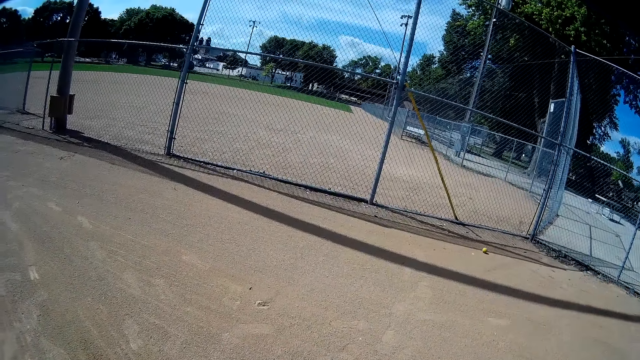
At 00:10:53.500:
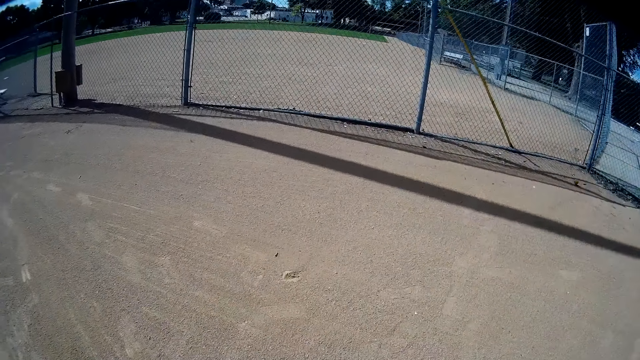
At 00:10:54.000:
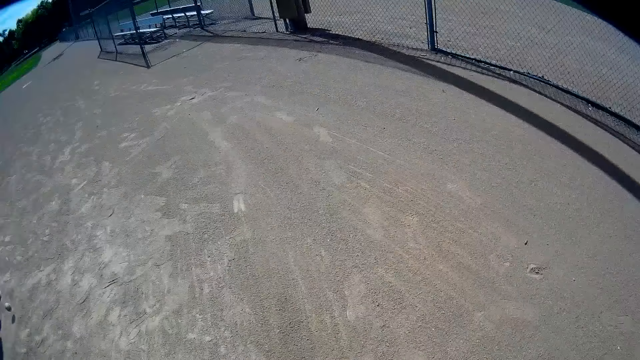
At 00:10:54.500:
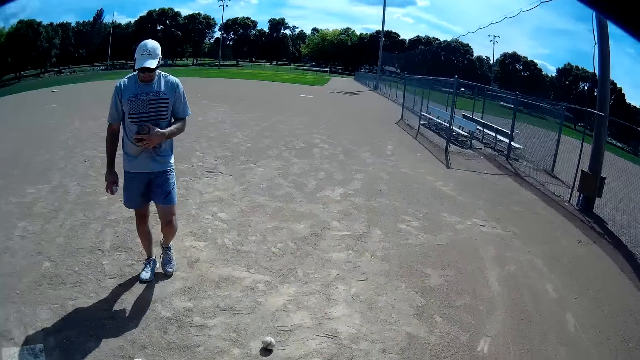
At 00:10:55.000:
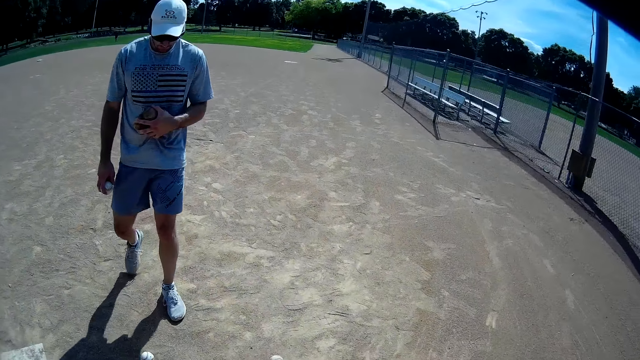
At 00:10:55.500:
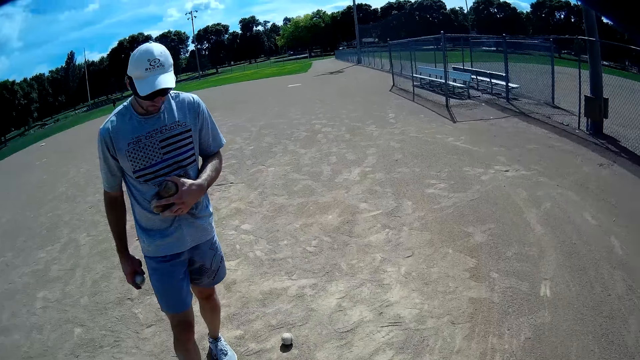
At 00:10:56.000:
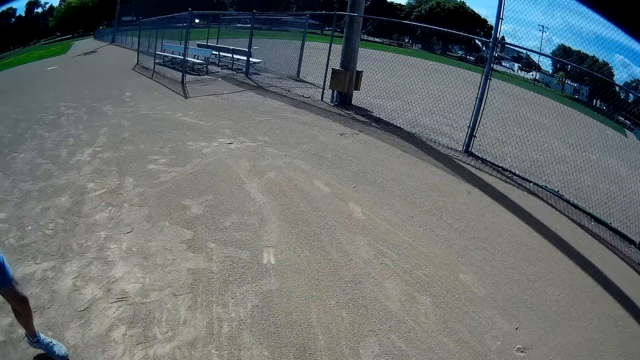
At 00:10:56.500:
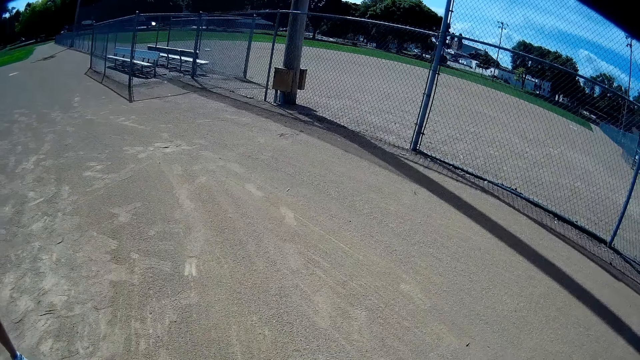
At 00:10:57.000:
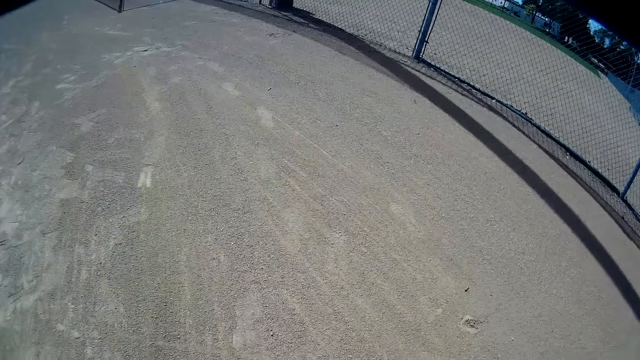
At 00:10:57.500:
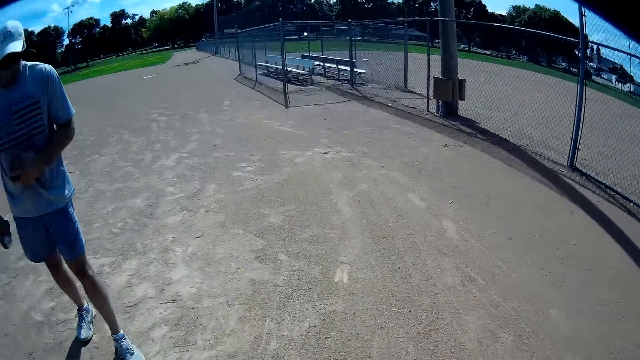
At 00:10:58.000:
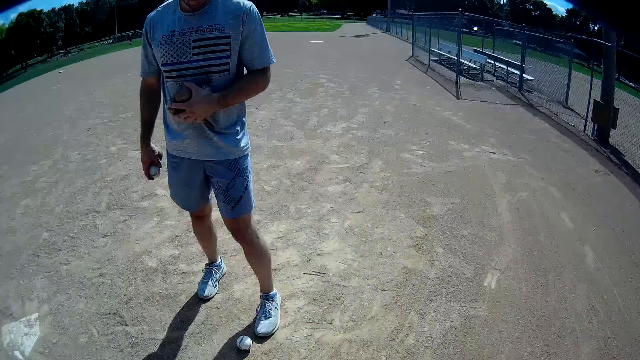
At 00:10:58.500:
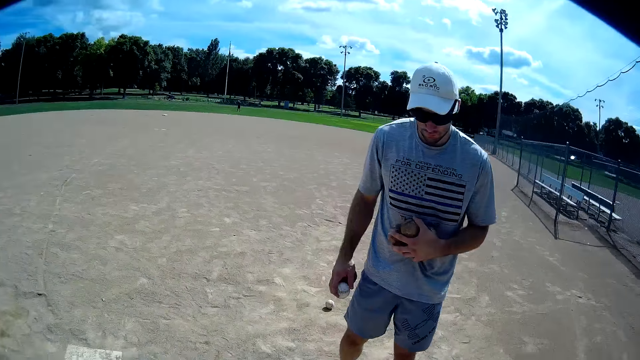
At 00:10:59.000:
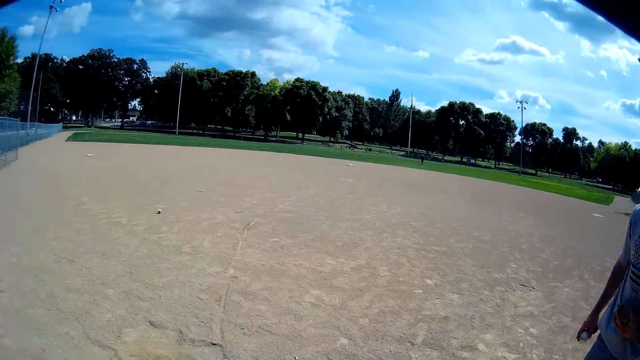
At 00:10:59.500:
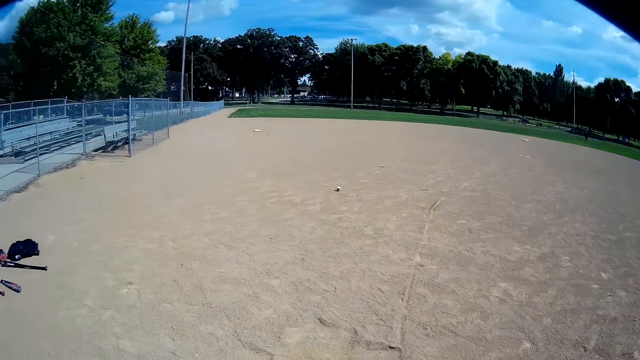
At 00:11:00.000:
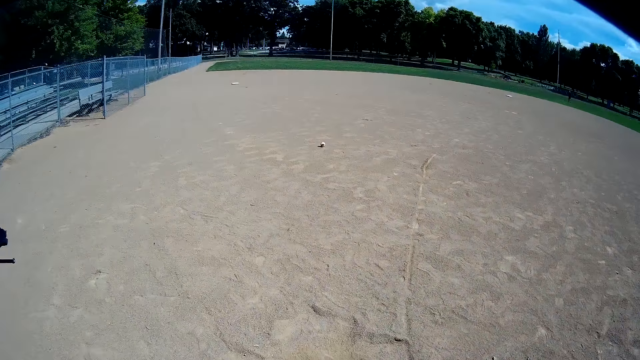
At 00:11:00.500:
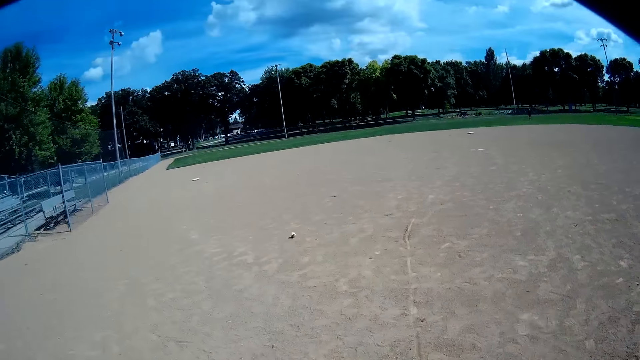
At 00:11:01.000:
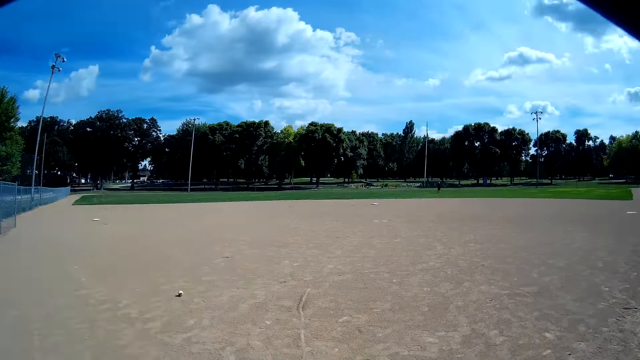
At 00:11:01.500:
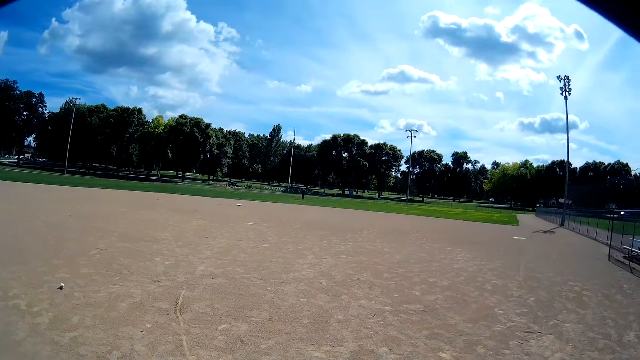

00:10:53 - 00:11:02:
A man walks around. The camera wearer looks around. The man carries the baseballs with his hands. The camera wearer stands up. They look around.

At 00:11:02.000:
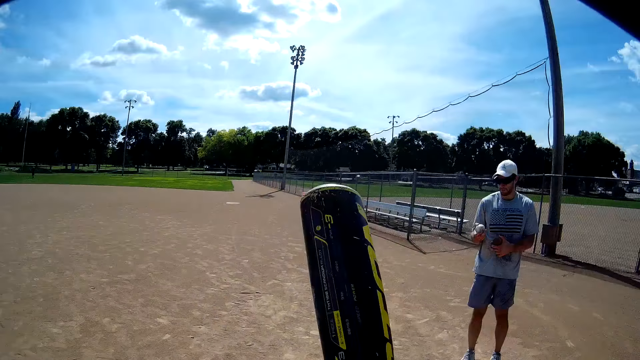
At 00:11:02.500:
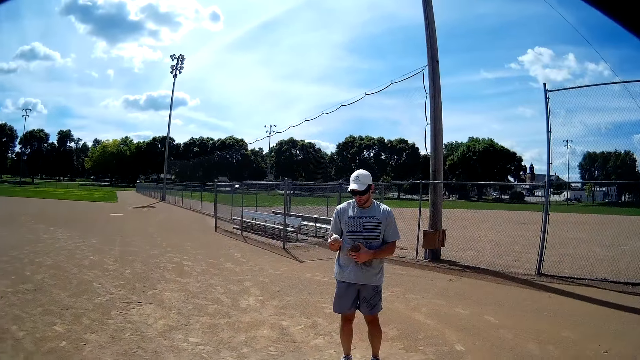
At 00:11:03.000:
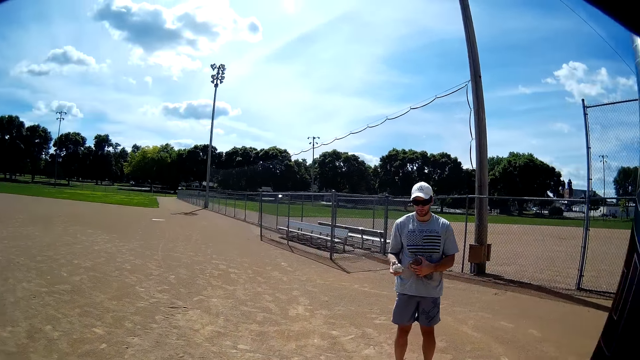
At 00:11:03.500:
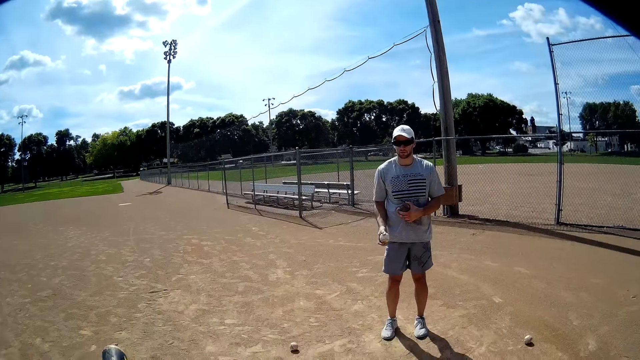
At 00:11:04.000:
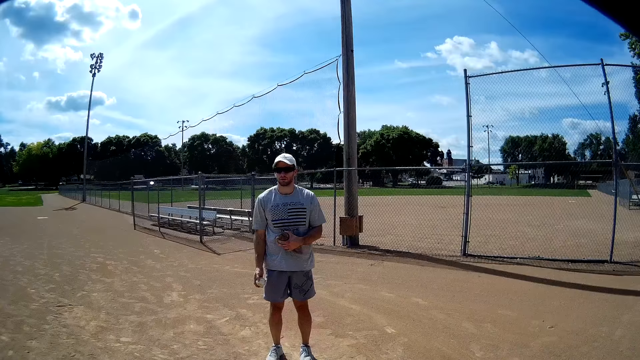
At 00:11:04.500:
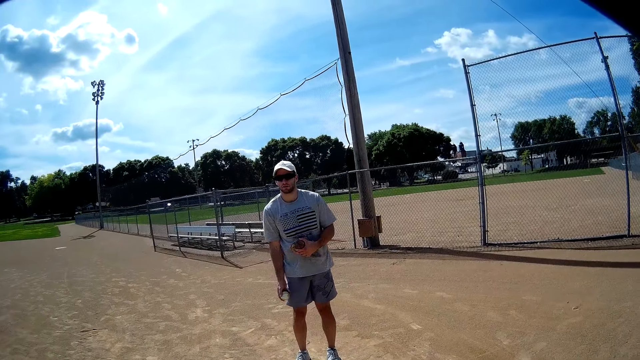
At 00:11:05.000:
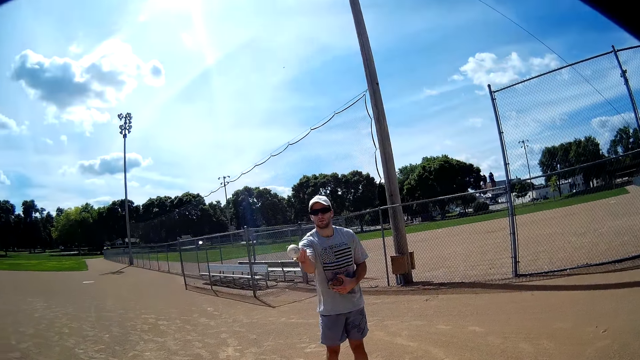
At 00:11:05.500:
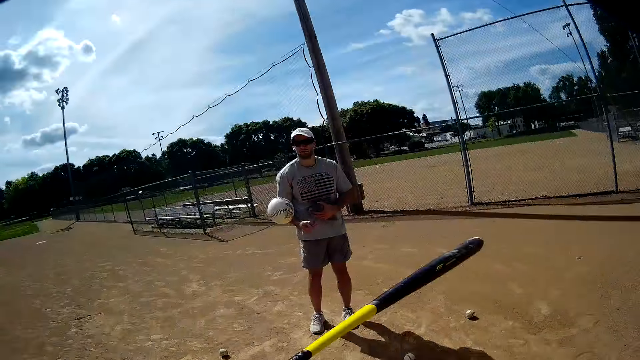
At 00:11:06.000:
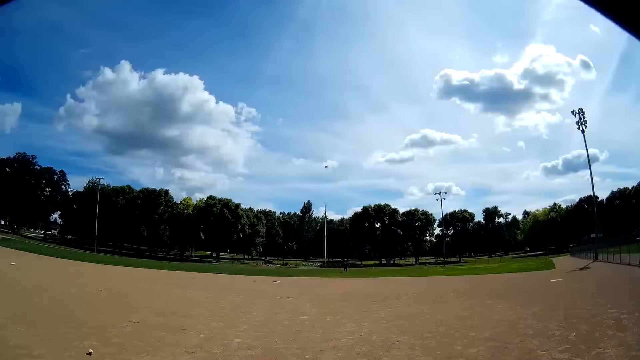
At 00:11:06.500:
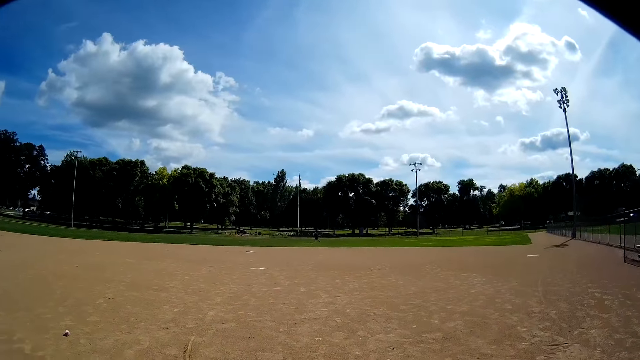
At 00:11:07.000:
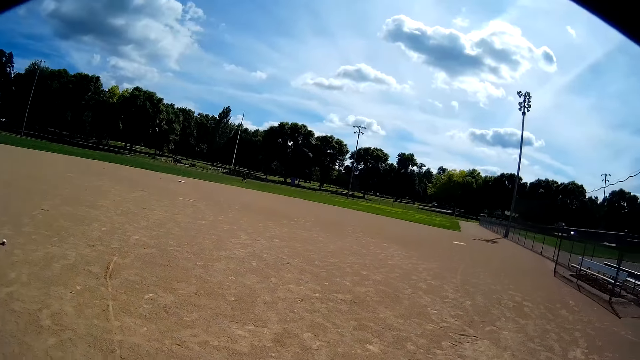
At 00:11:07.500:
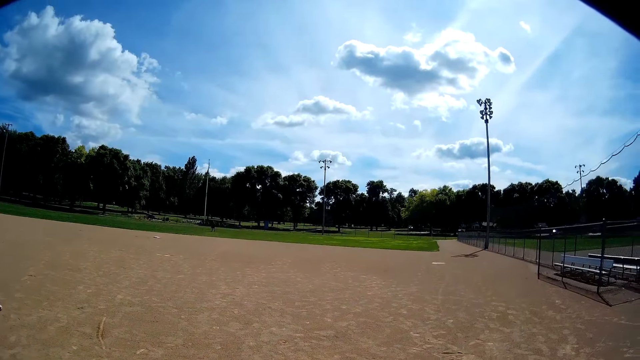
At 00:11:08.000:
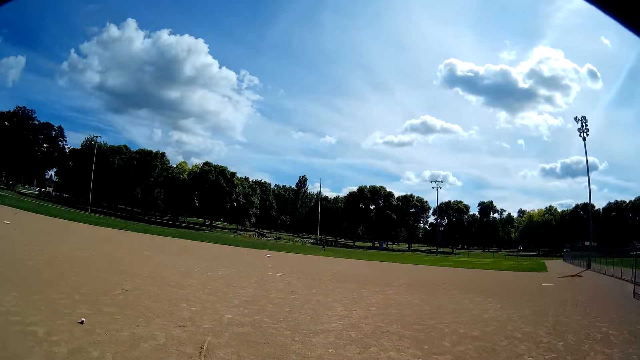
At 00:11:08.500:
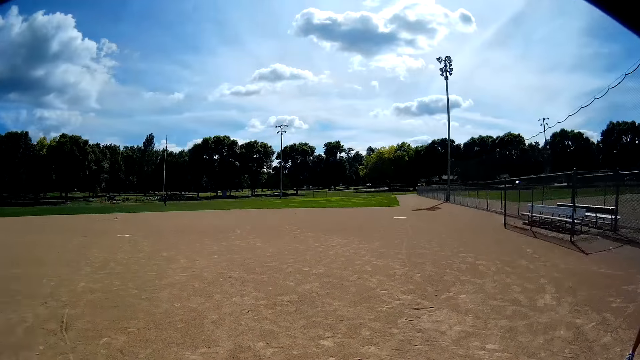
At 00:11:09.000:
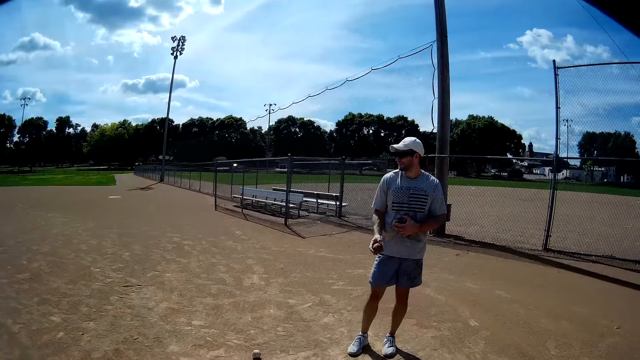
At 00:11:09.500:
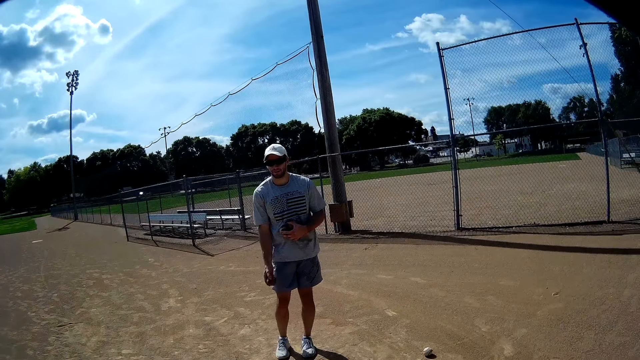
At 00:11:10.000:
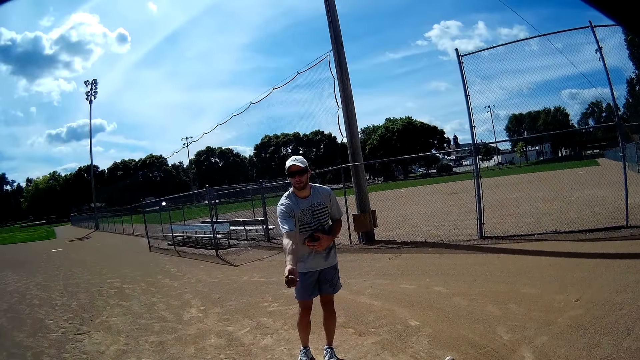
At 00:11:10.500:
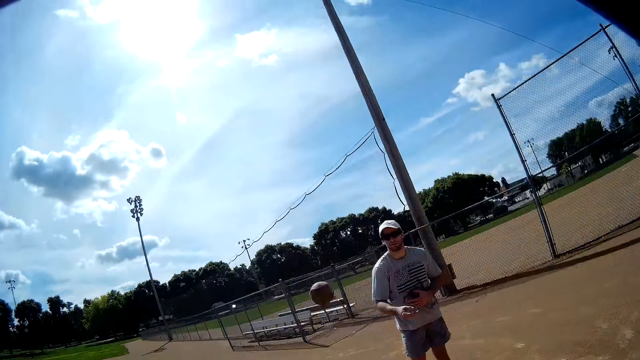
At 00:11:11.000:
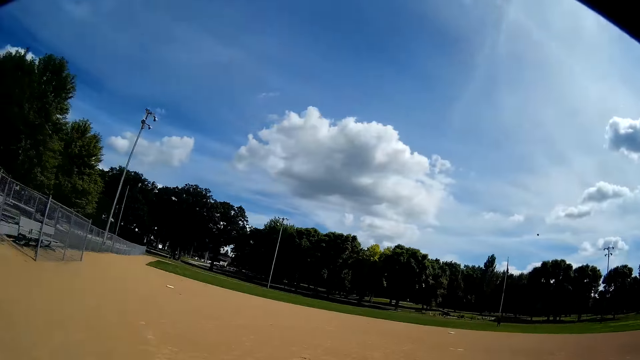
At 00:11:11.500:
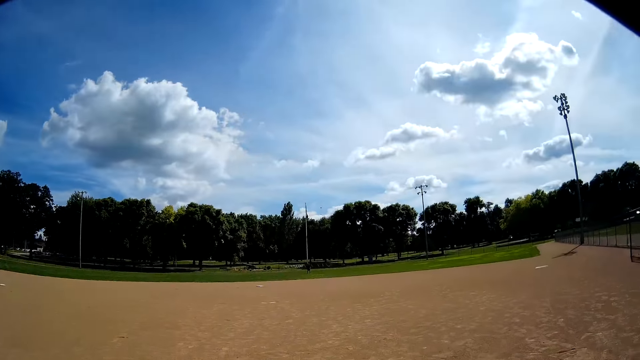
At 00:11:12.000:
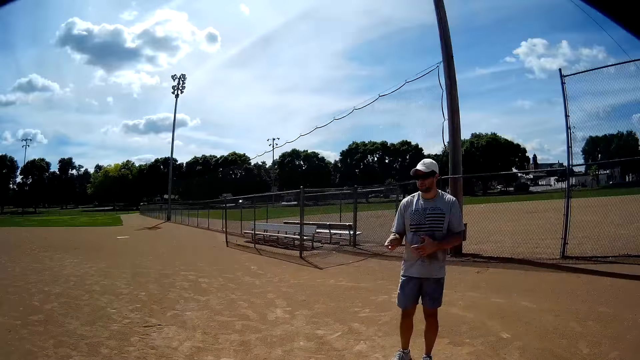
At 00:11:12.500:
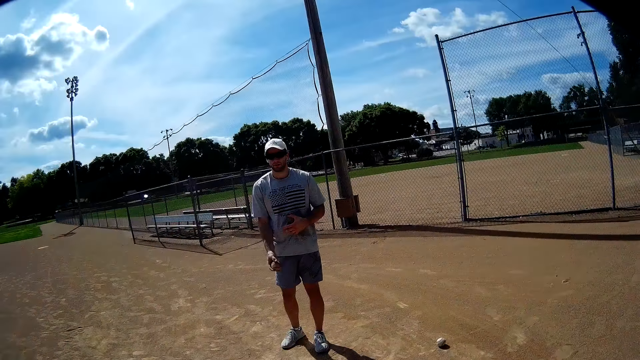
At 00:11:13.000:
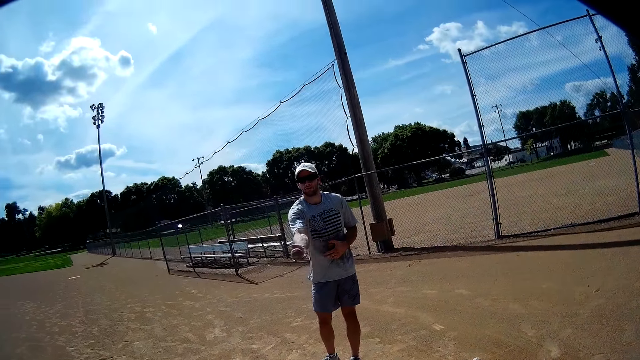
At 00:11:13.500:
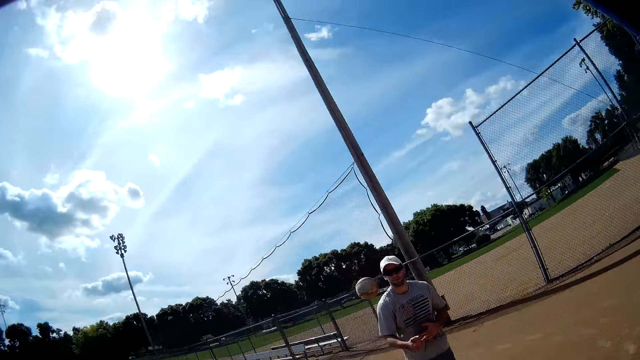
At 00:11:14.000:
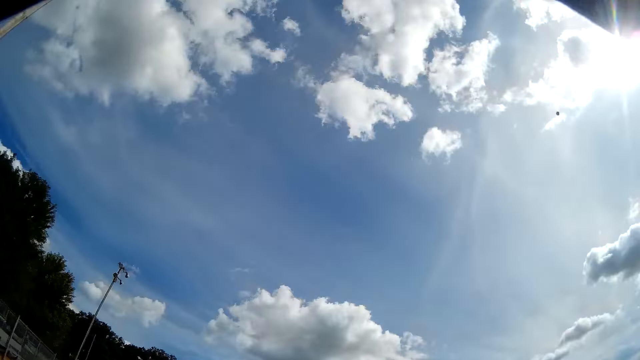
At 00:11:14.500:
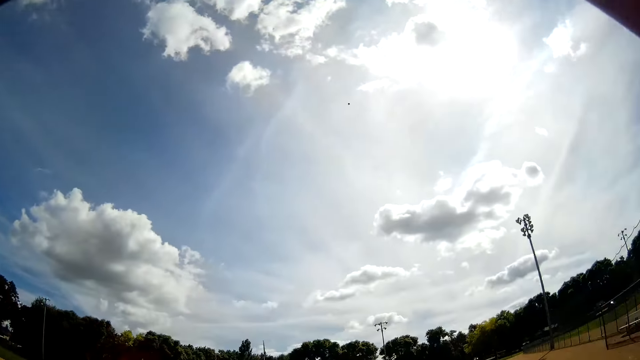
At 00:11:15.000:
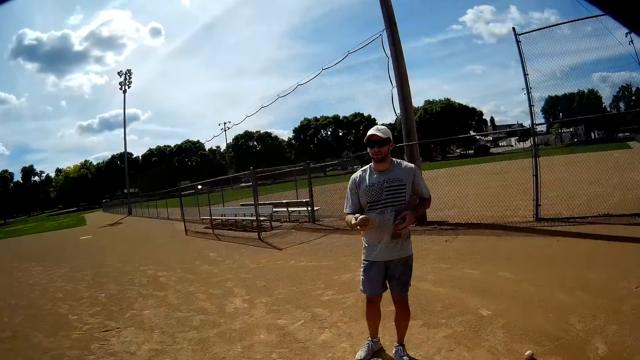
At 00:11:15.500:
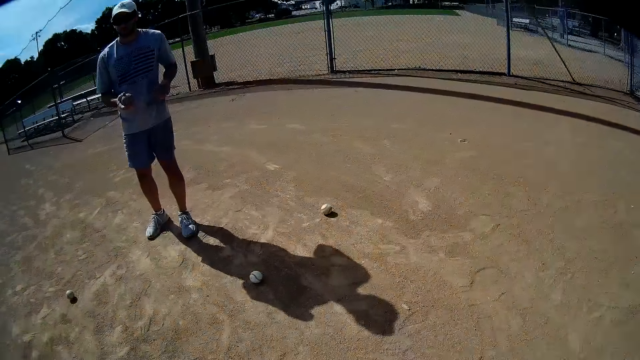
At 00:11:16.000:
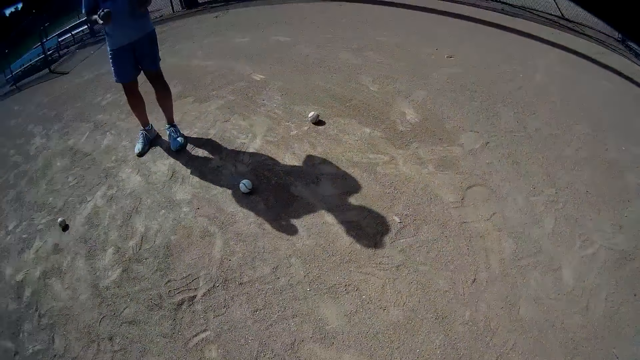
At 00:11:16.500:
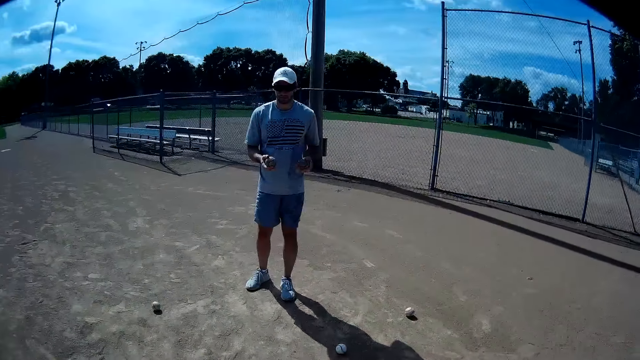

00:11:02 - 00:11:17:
A man looks at the ball. The camera wearer waves the baseball bat with his hands. The man throws the baseball towards the camera wearer with his right hand. The camera wearer hits the baseball with the baseball bat in his hands. He kicks the ball. Another man runs around. The camera wearer kicks the ball. The first man throws the second baseball towards the camera wearer with his right hand. The camera wearer kicks the ball. He hits the baseball with the second baseball bat in his hands. He throws the ball. The first man throws the third baseball towards the camera wearer with his right hand. The camera wearer hits the baseball with the third baseball bat in his hands. He kicks the ball. He looks around.
